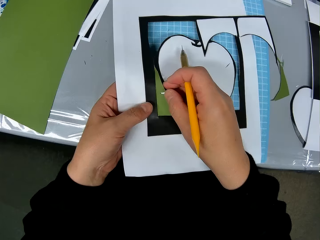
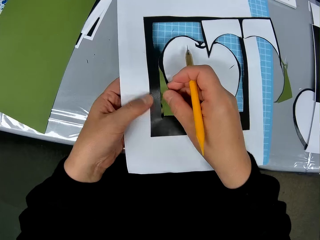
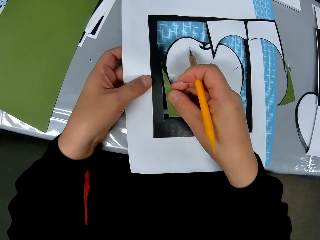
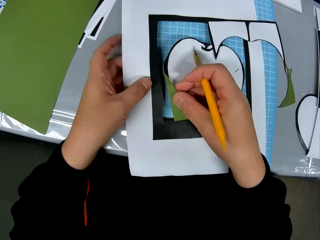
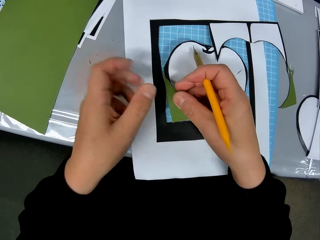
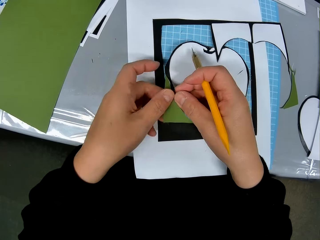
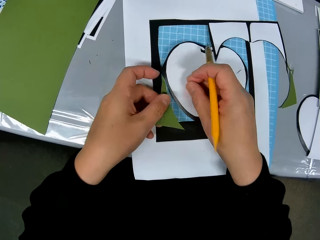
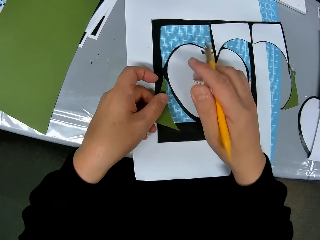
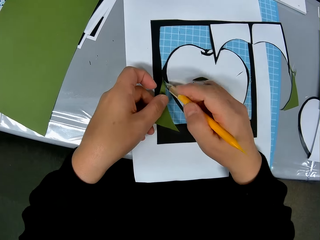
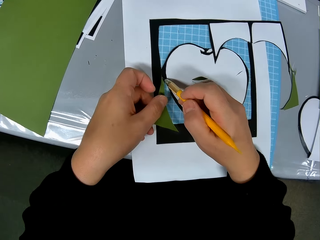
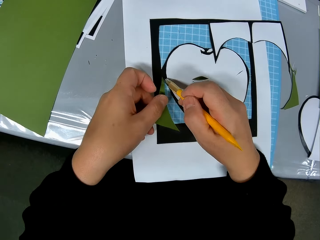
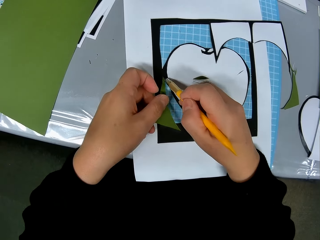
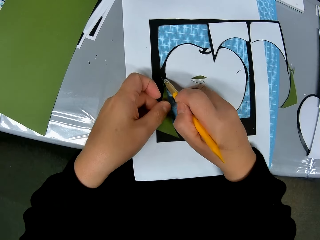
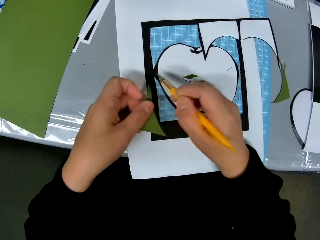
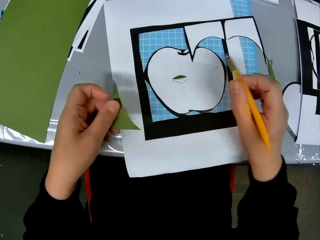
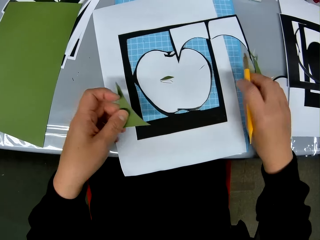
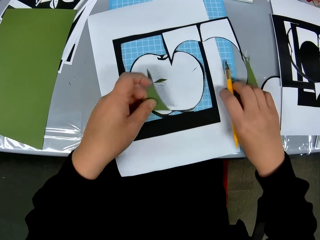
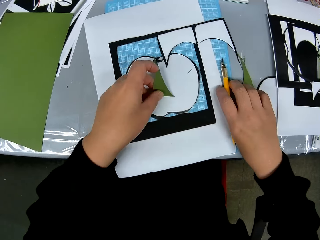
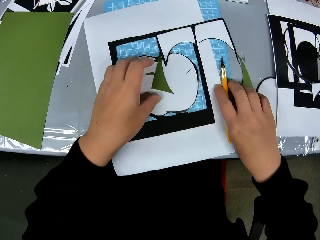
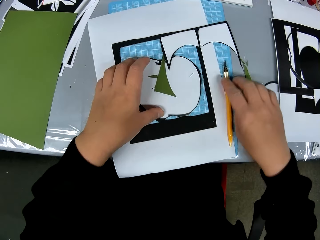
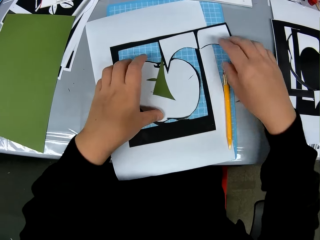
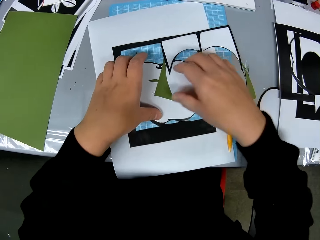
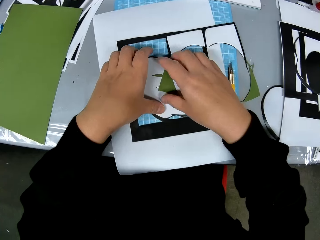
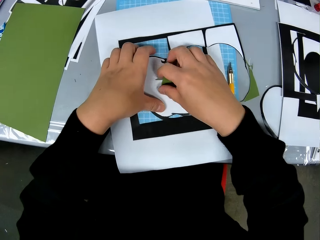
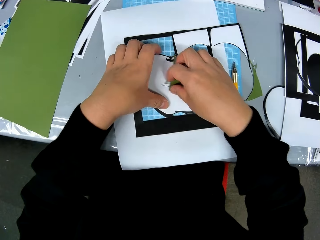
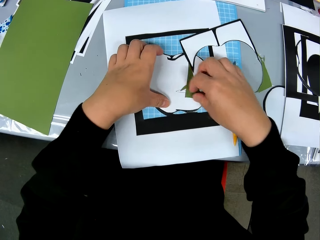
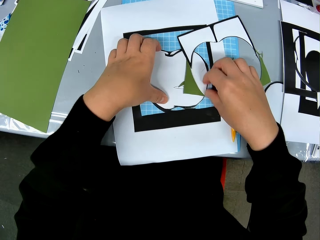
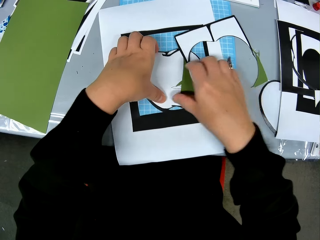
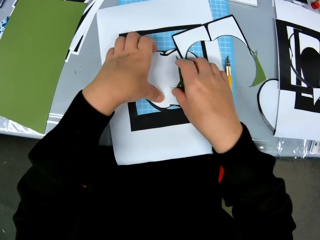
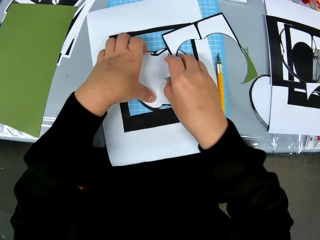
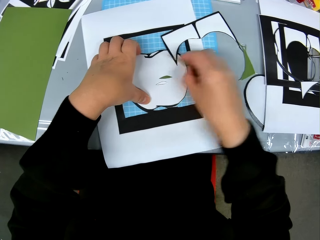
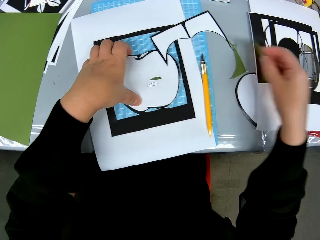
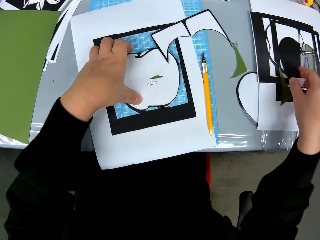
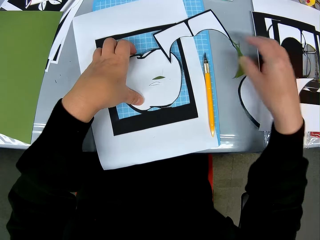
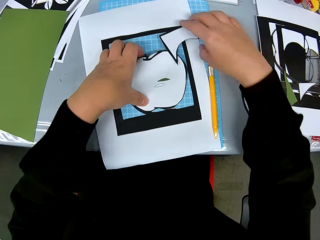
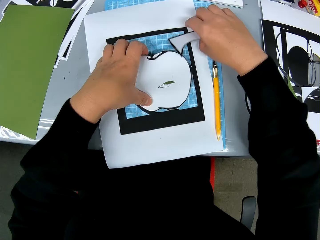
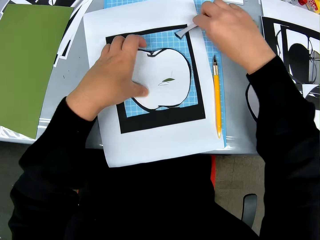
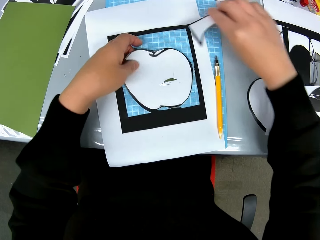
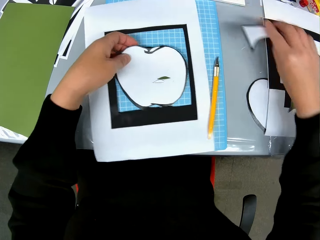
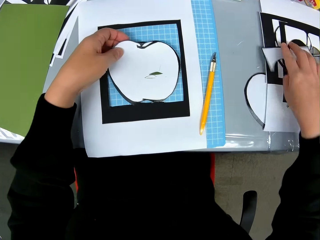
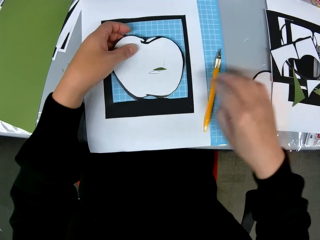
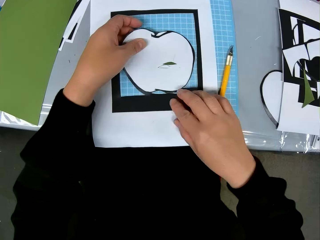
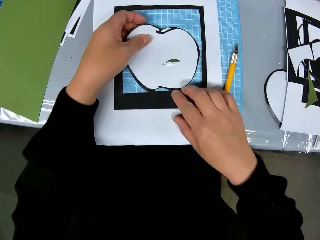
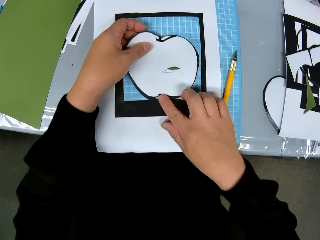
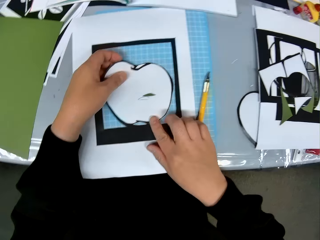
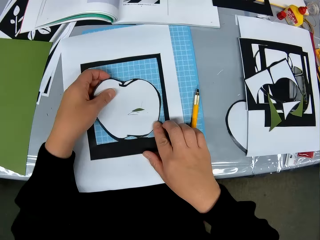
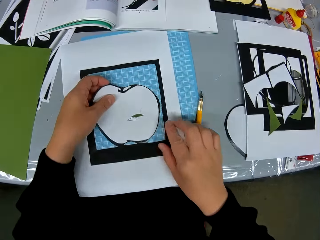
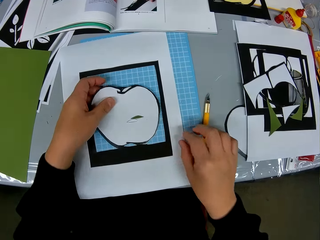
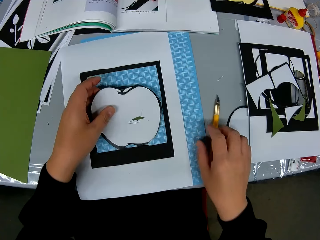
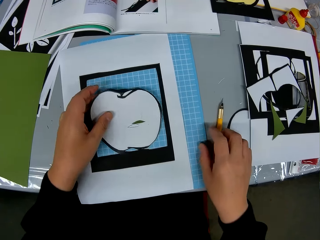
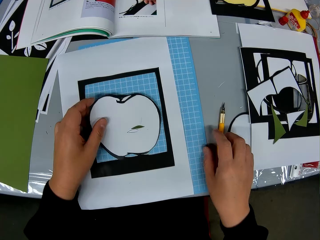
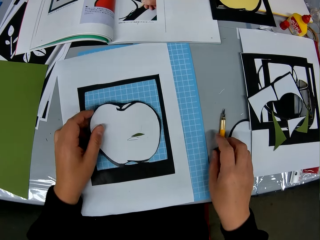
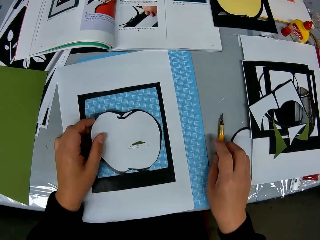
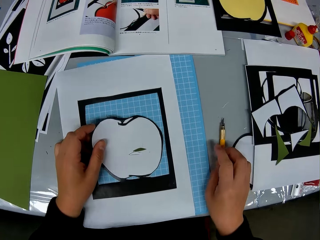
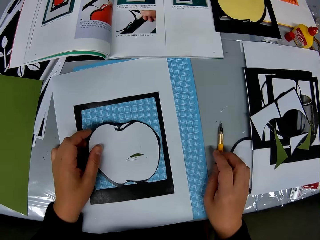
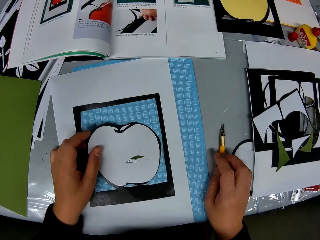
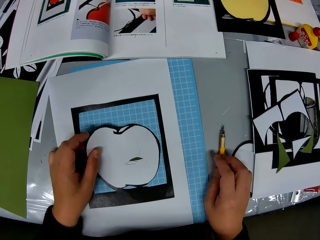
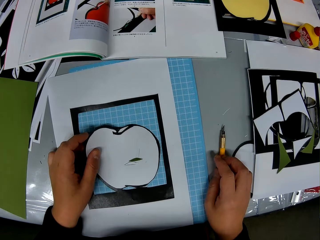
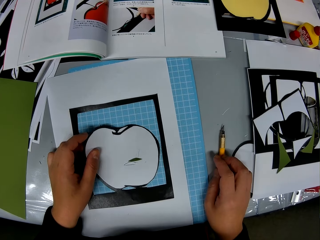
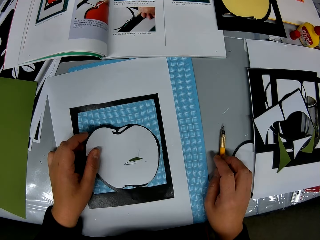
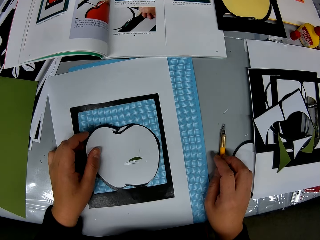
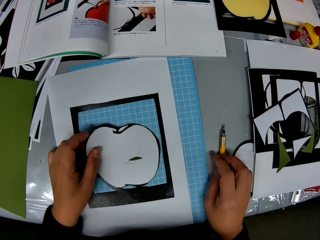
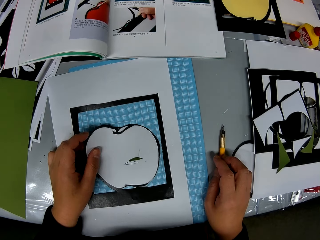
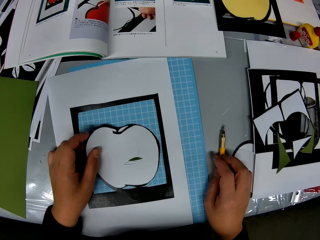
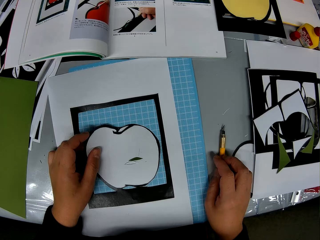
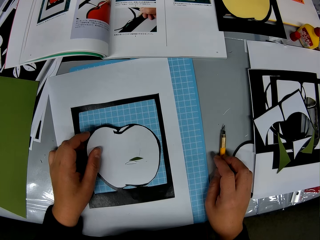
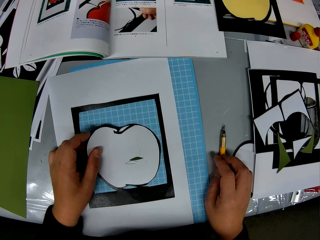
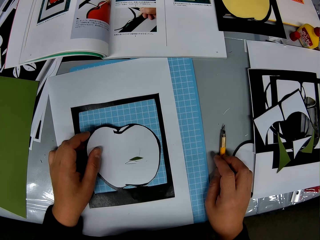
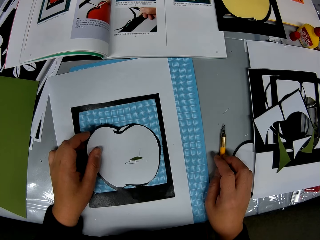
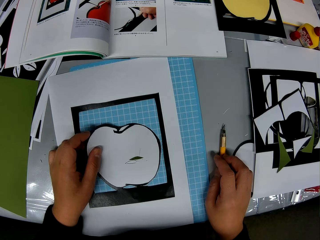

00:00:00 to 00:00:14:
The camera wearer detaches the shaped card stock using a craft blade. They cut a piece of card stock with the craft blade. They put the piece of card stock and the craft blade on the shaped card stock. They put aside the pieces on the card stock. They inspect the card stock. They look towards a book.

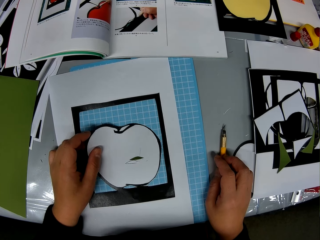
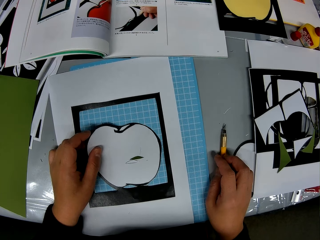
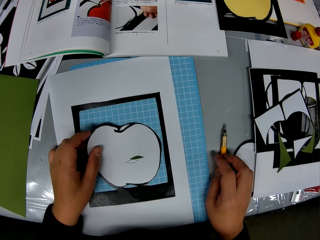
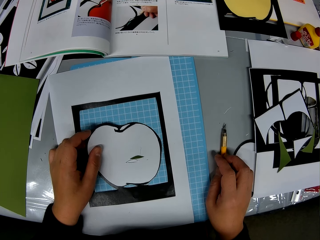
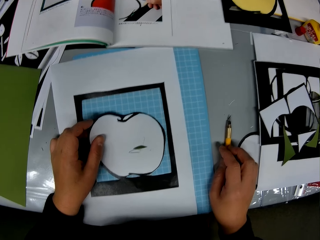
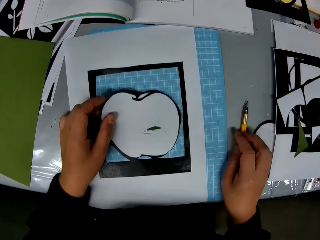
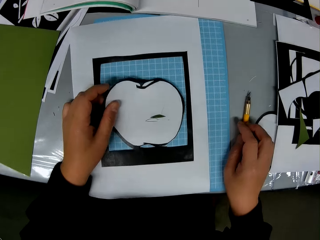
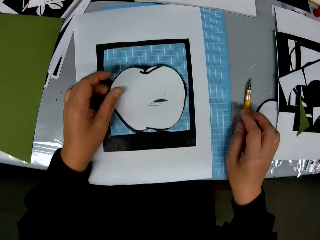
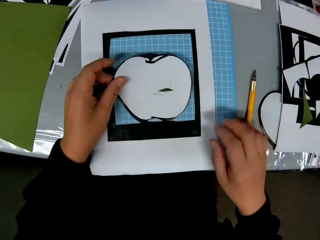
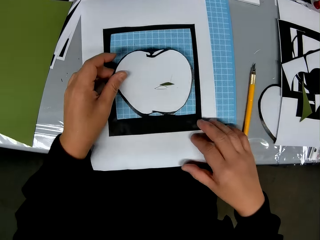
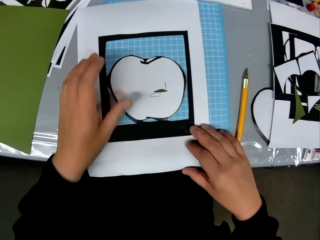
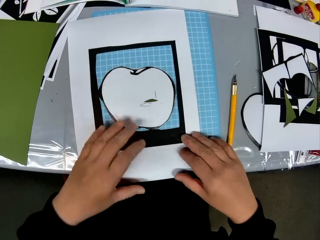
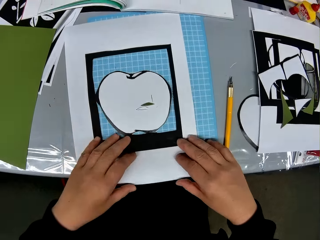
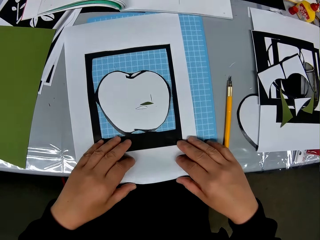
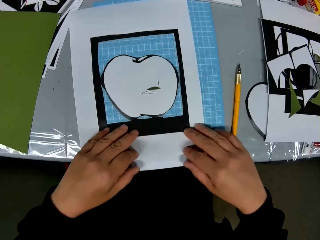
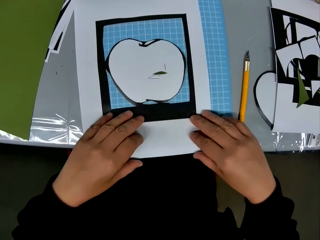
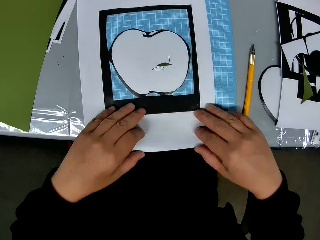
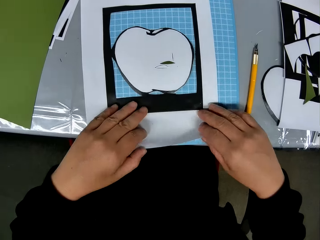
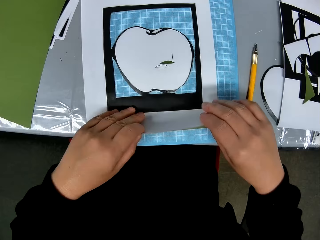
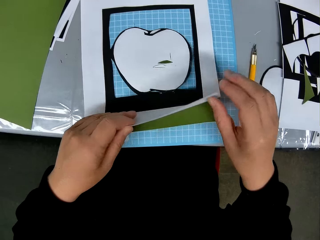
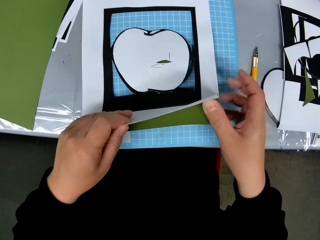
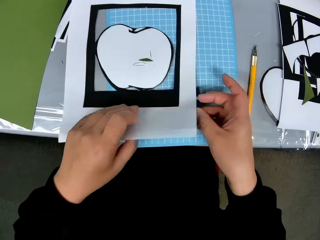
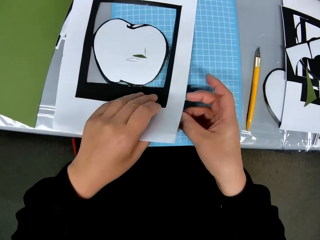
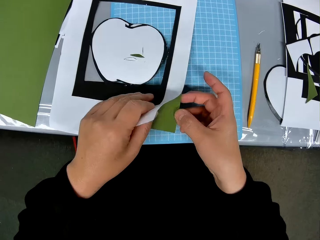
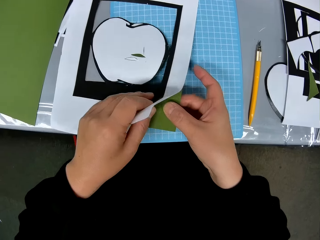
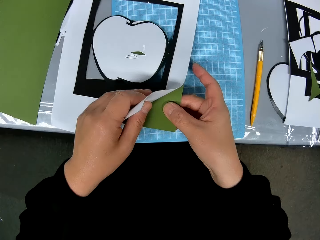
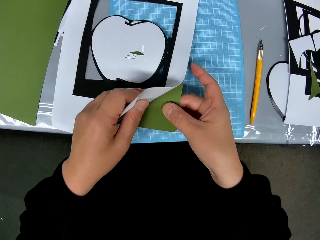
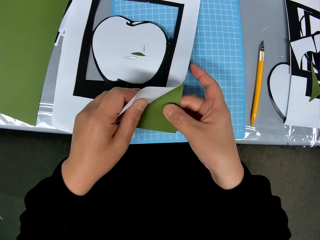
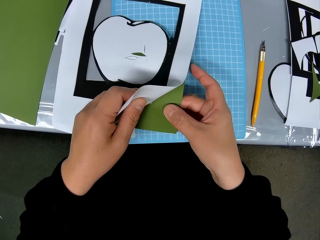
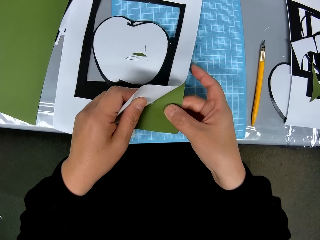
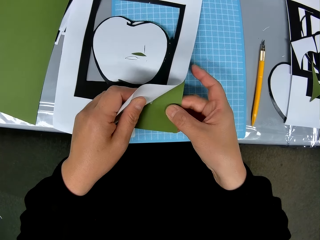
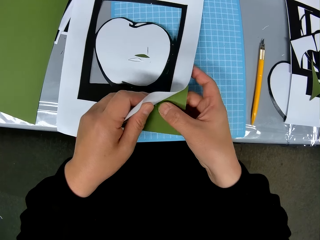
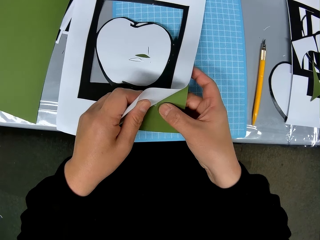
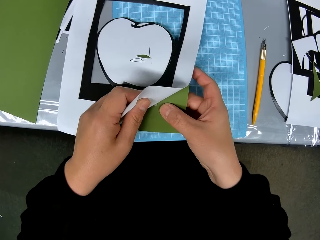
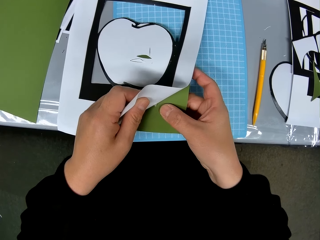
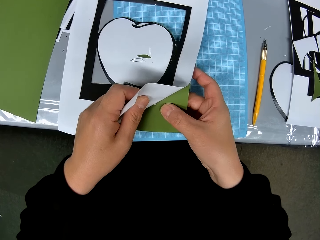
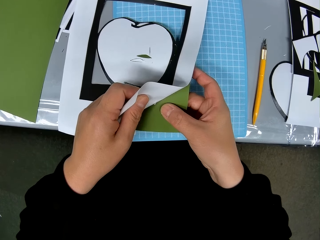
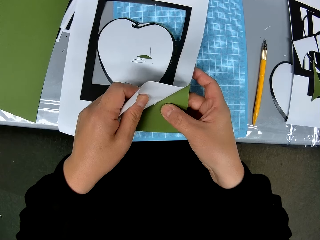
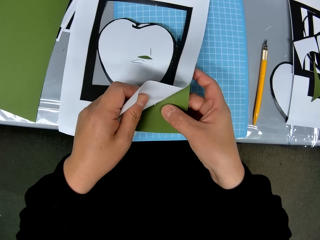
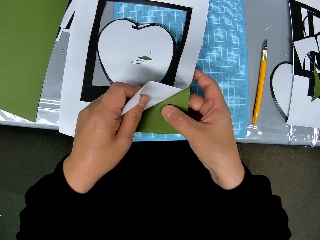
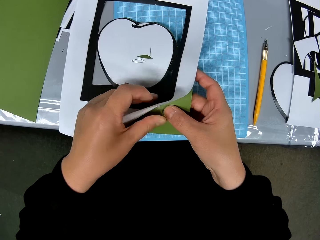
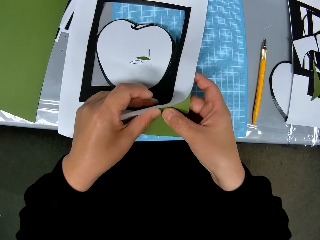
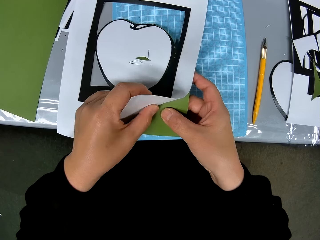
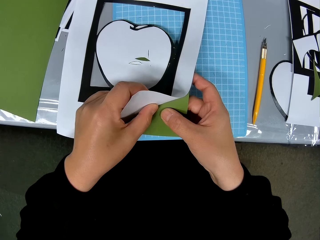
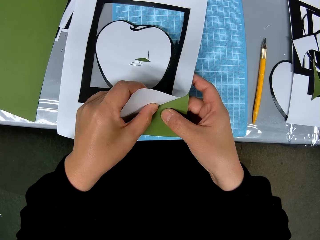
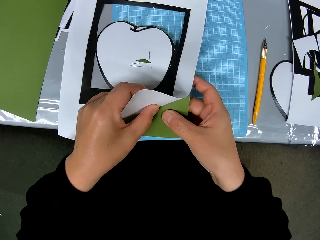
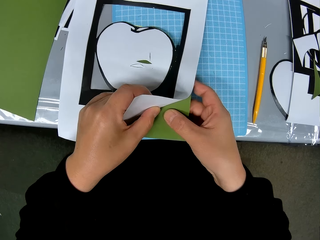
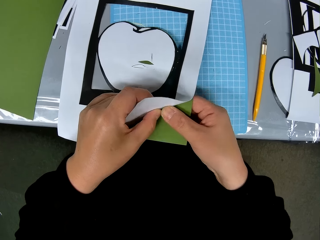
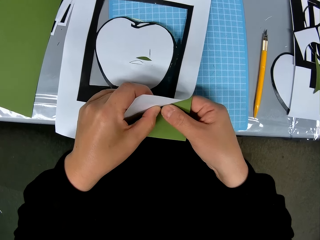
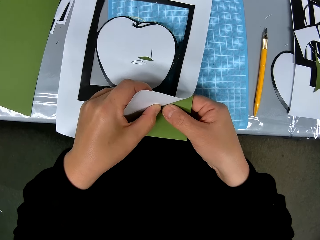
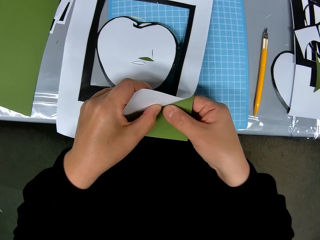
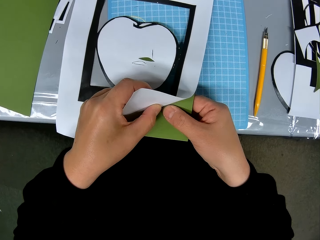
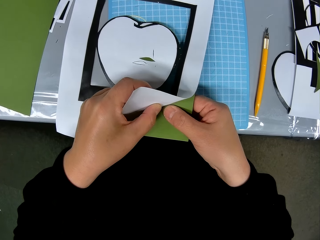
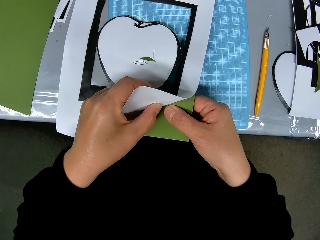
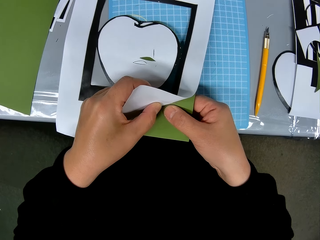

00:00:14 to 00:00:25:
The camera wearer looks towards the card stock. They detach the card stock. They open the paper piece. They produce two pieces of shaped card stock with hands. They separate the shaped pieces with hands carefully.
